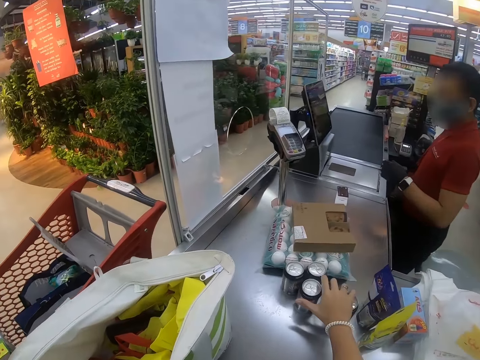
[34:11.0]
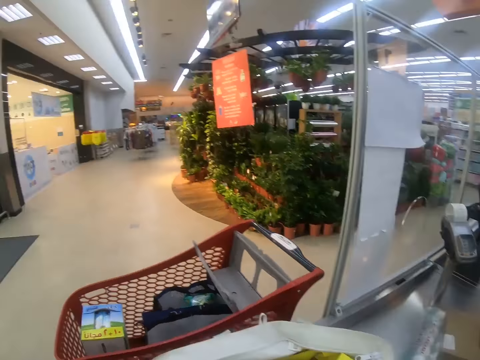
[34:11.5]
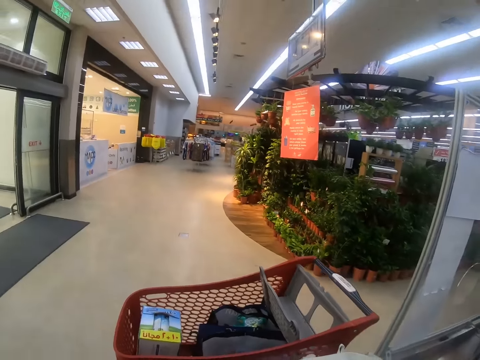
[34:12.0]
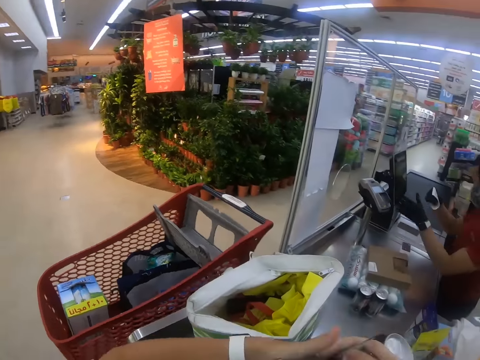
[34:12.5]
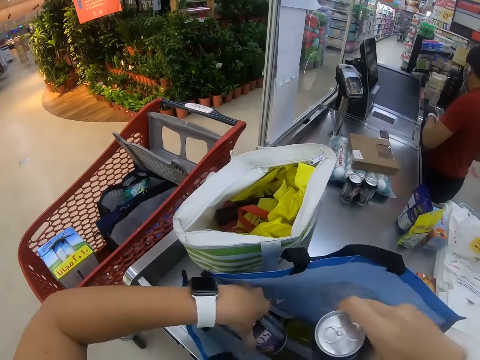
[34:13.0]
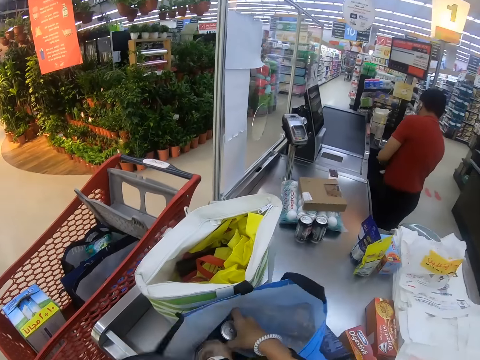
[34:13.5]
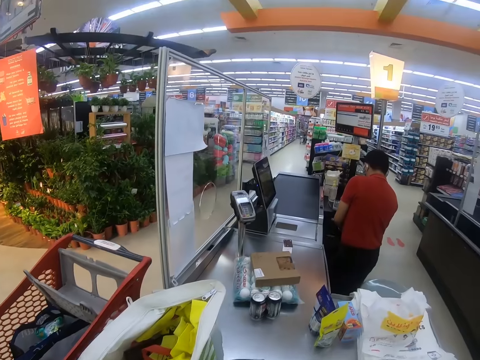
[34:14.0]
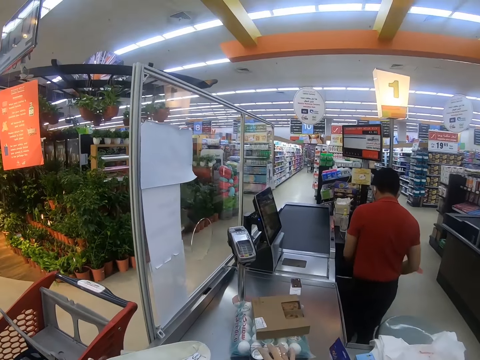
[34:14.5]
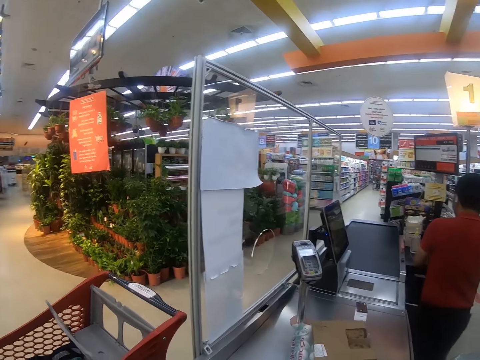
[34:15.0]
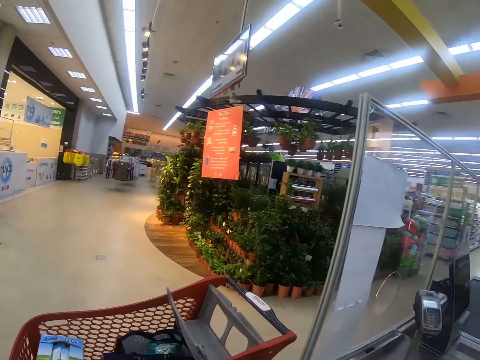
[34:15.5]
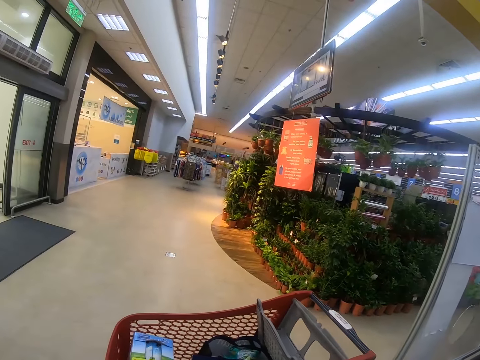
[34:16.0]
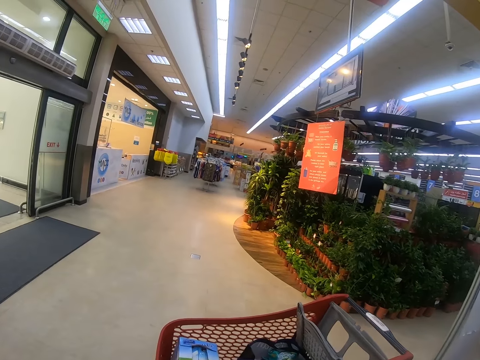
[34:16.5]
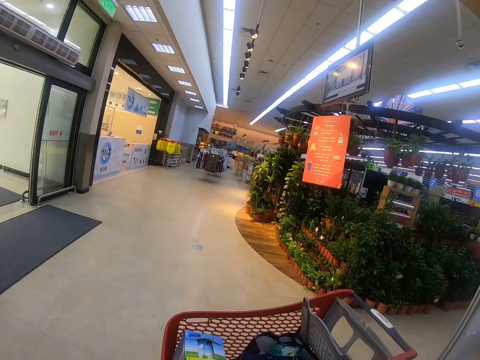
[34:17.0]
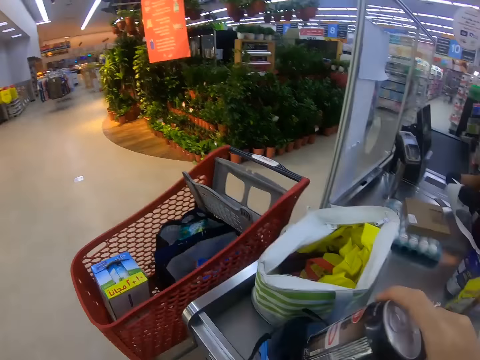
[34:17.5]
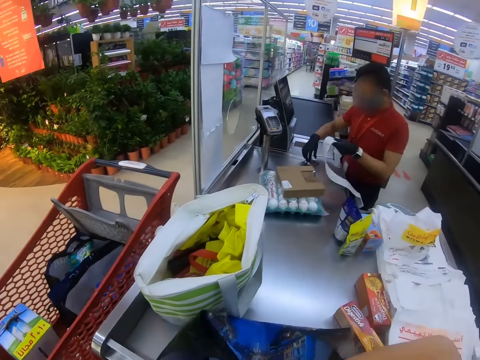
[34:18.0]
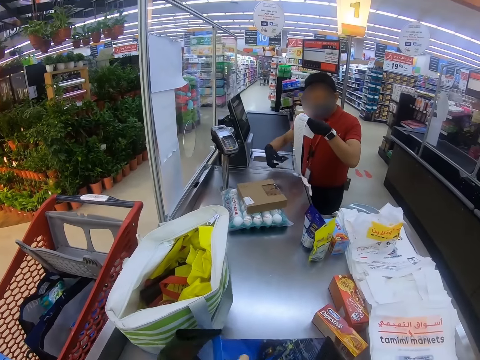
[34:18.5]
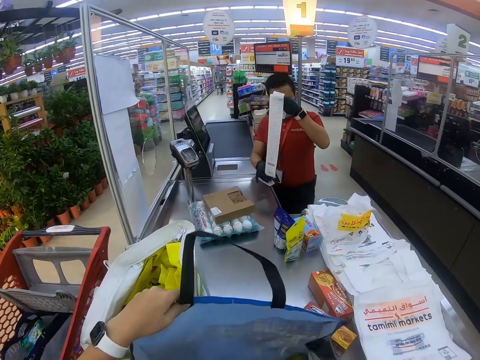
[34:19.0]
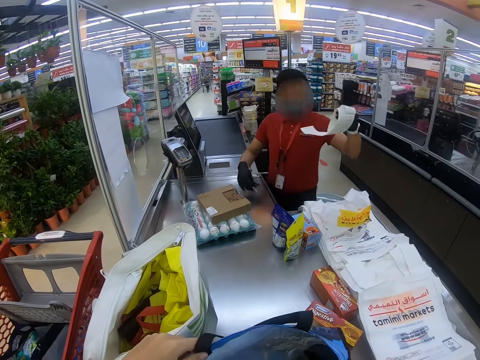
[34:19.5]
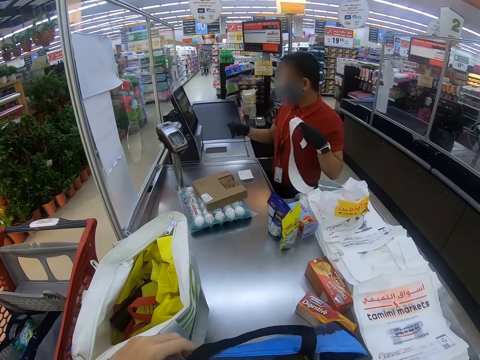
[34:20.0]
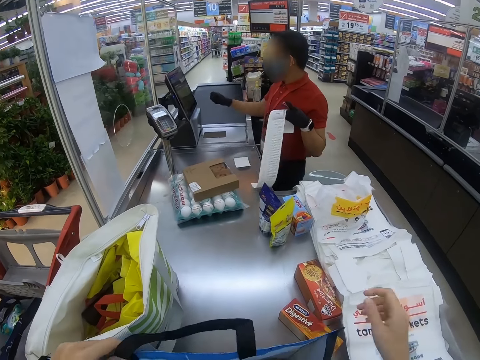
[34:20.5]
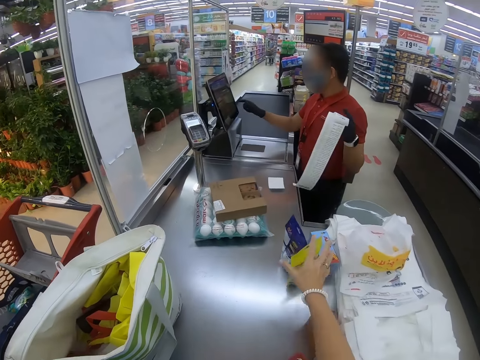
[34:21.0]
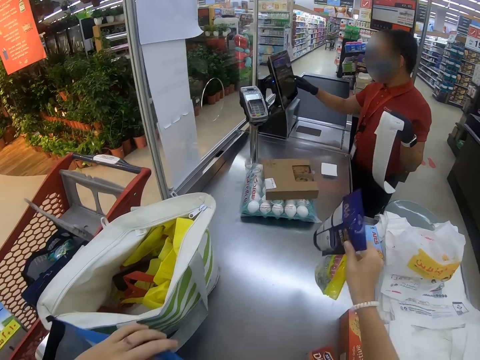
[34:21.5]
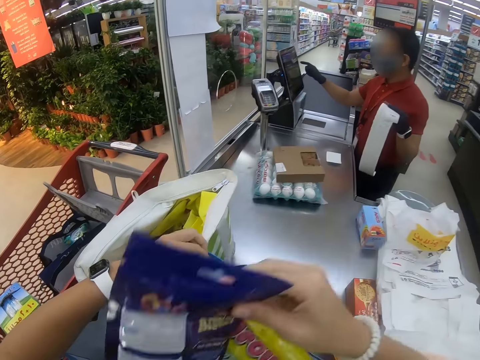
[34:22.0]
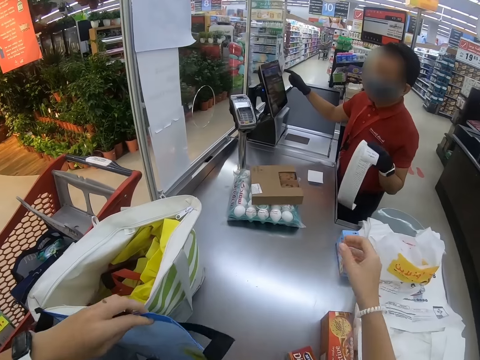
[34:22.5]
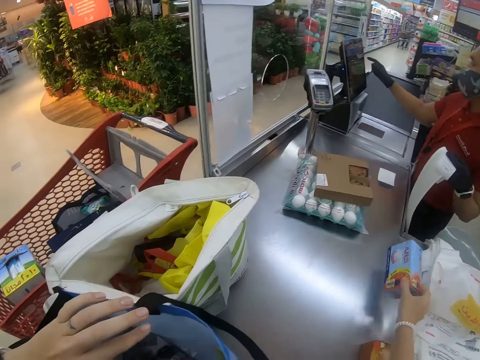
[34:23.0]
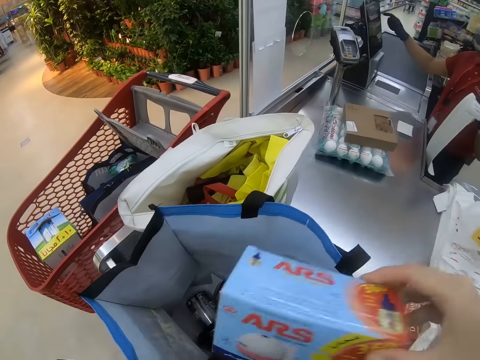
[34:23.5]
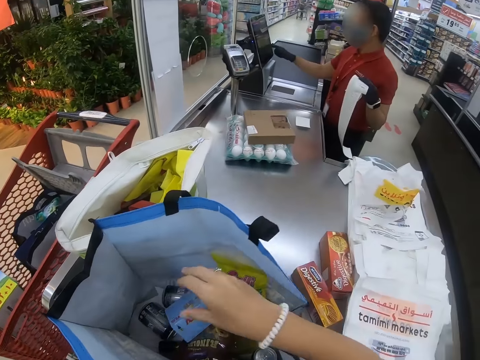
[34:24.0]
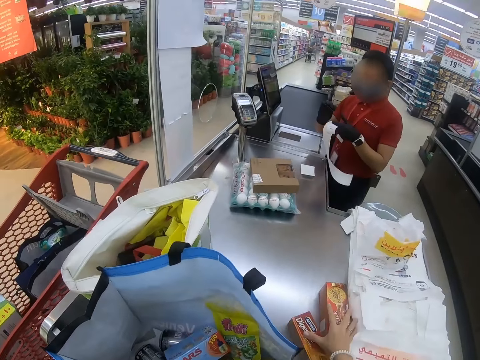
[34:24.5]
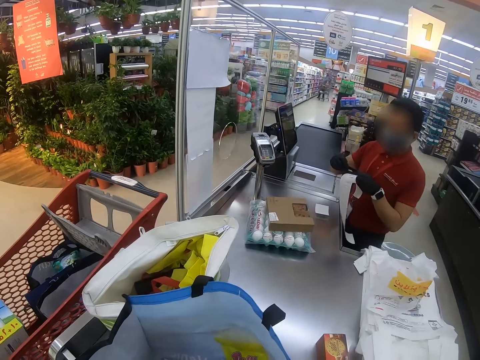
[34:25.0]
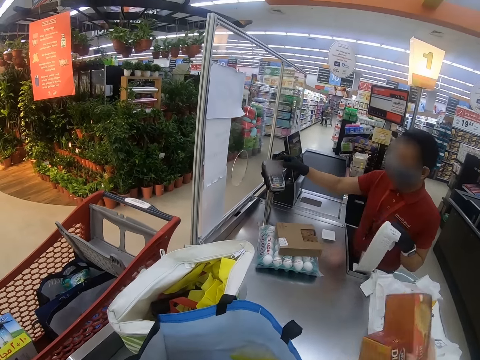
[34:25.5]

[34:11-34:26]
The camera wearer looks around. They pick up the cans from the counter top. They arrange the items in the bag. They place the cans in the shopping bag. They pick up the cans from the counter top. They look around. A man picks up the paper. The camera wearer places the cans in the shopping bag. The man cuts the paper. The man looks around. The man operates the computer. The camera wearer picks up the snacks or packets from the counter top. They place the snacks in the shopping bag. They pick up the packet from the counter top. They put the packet in the shopping bag. They pick up the packets from the counter top.

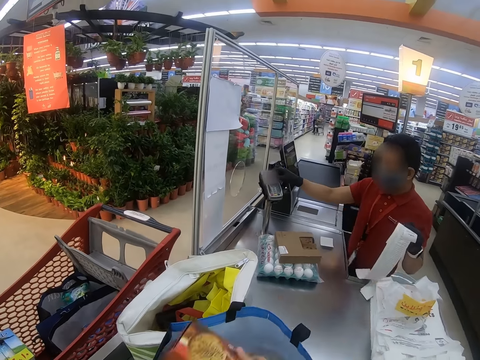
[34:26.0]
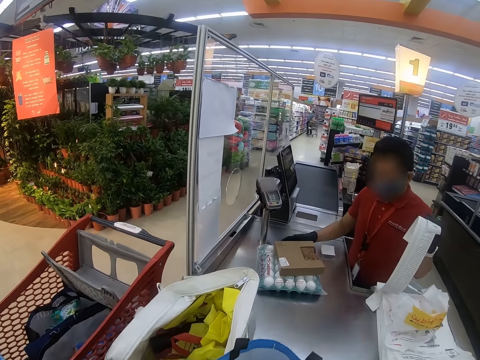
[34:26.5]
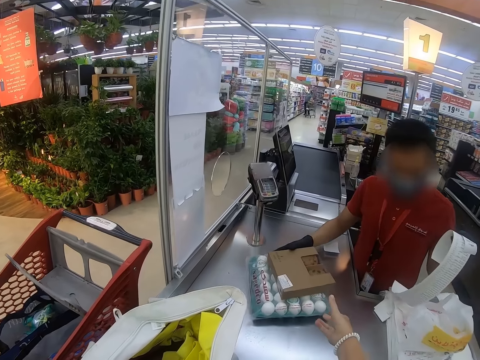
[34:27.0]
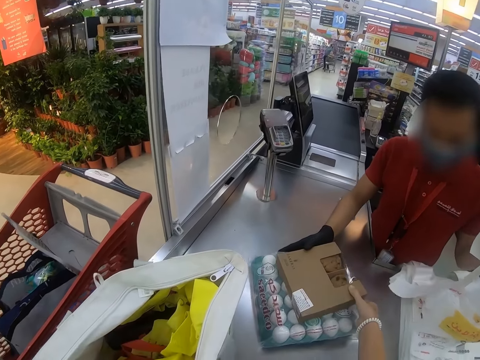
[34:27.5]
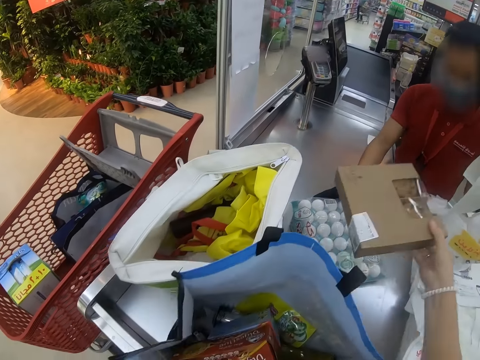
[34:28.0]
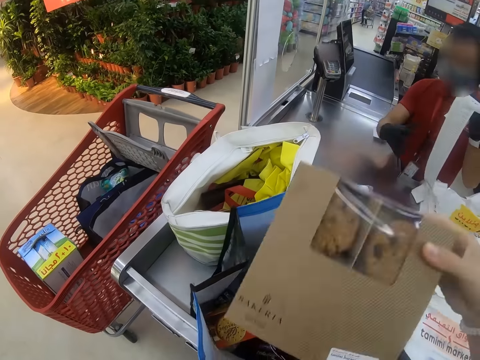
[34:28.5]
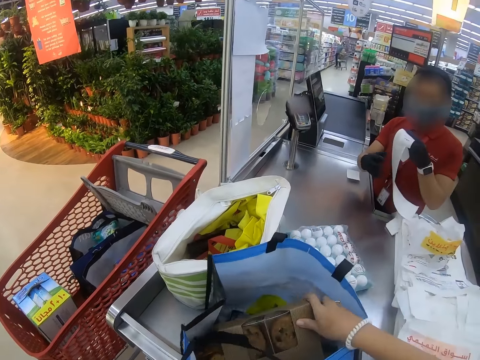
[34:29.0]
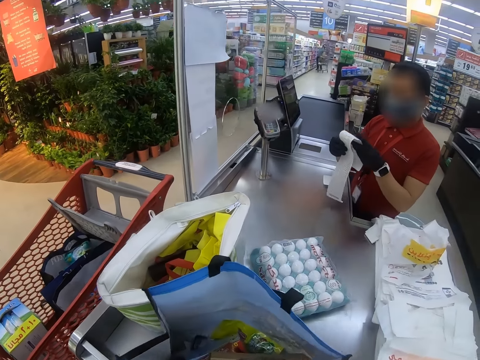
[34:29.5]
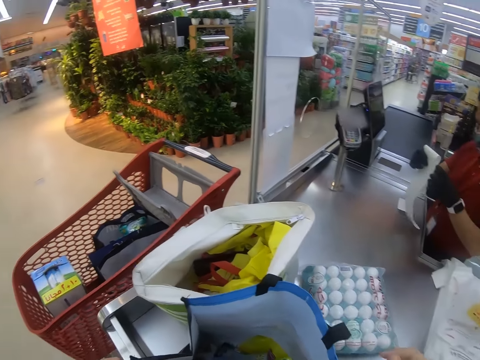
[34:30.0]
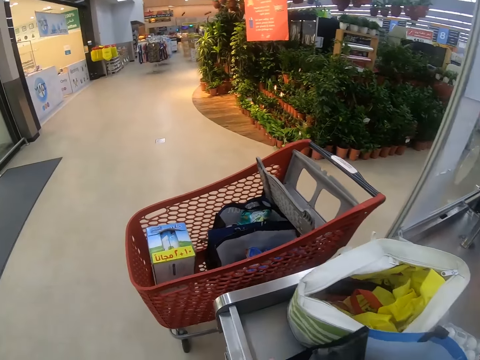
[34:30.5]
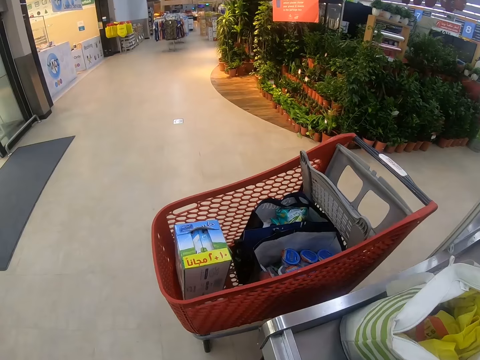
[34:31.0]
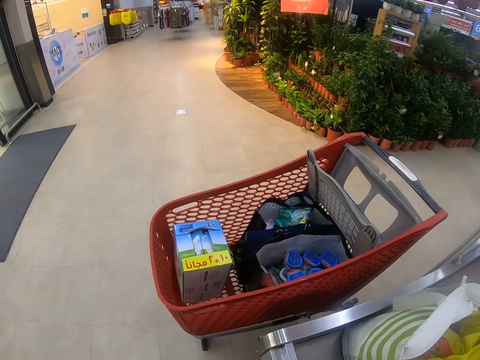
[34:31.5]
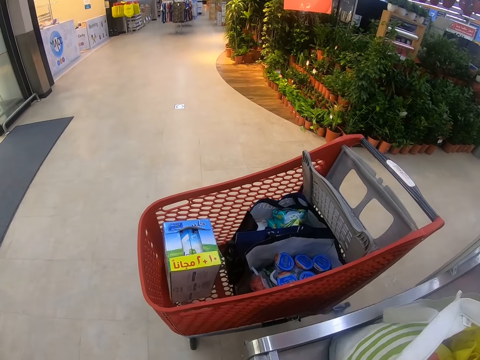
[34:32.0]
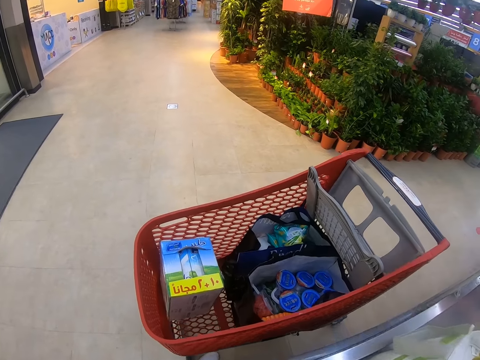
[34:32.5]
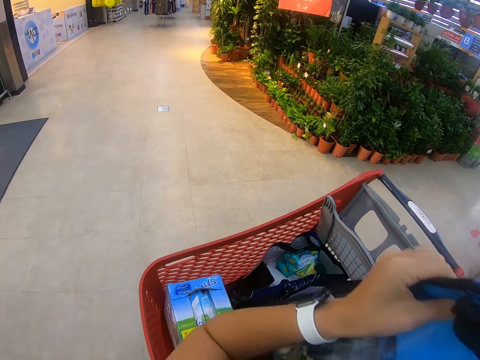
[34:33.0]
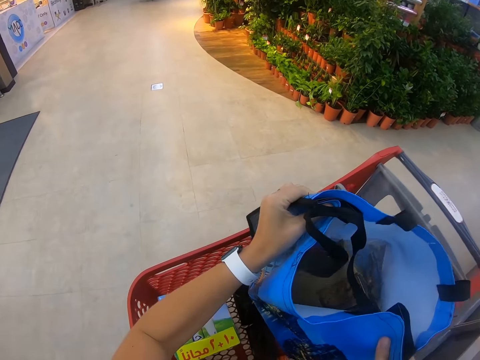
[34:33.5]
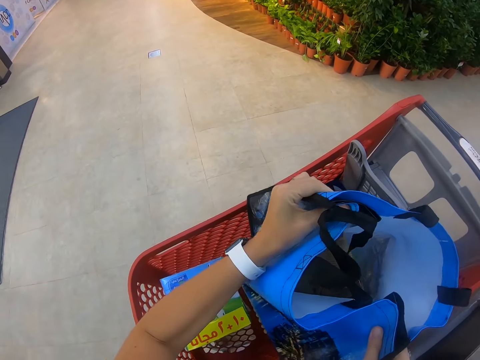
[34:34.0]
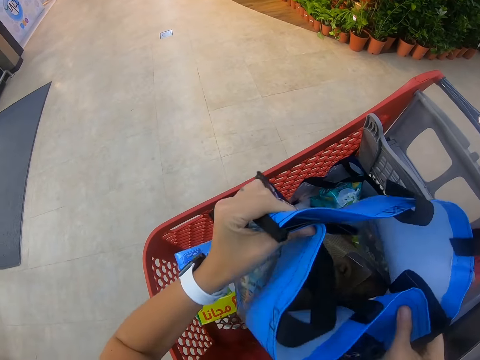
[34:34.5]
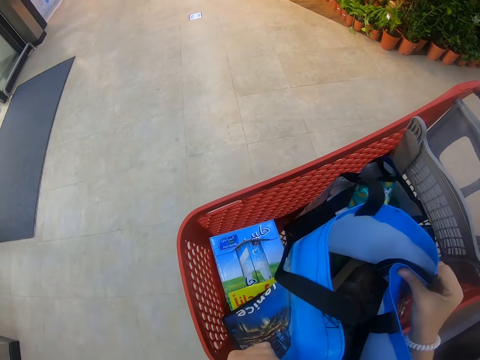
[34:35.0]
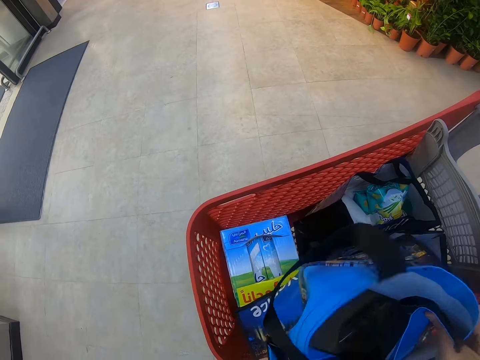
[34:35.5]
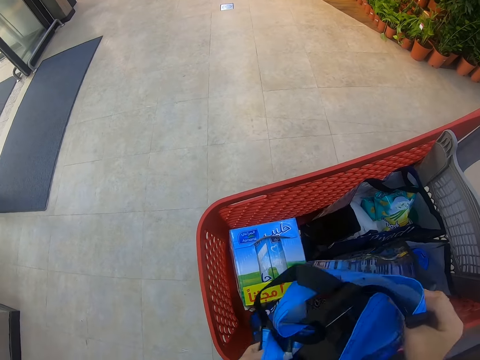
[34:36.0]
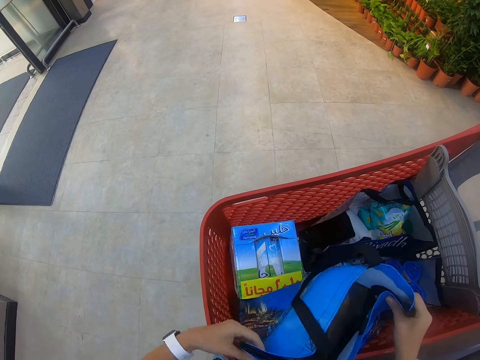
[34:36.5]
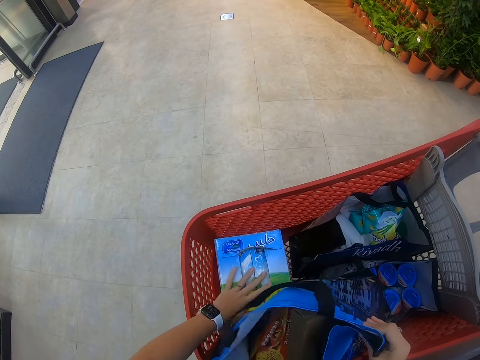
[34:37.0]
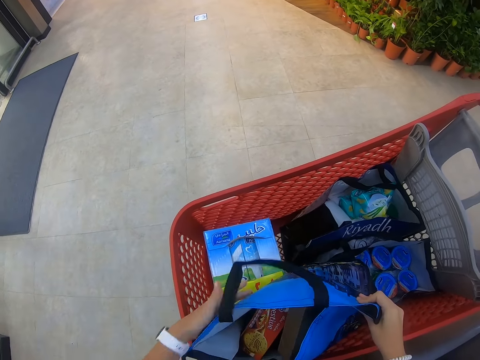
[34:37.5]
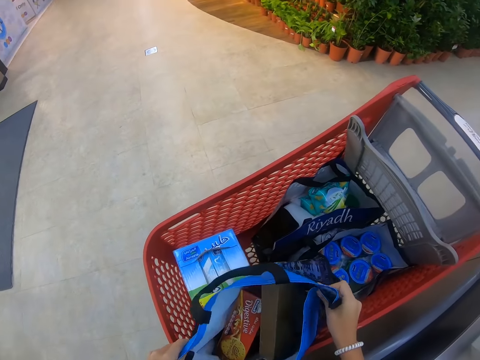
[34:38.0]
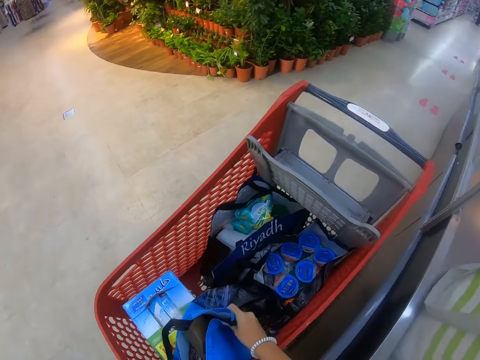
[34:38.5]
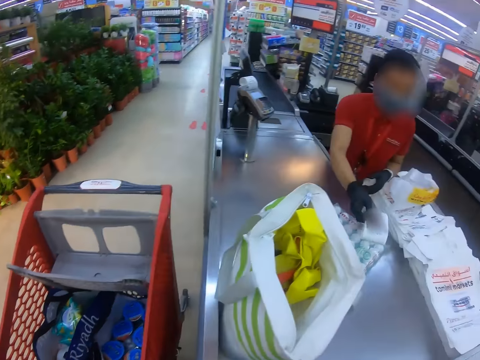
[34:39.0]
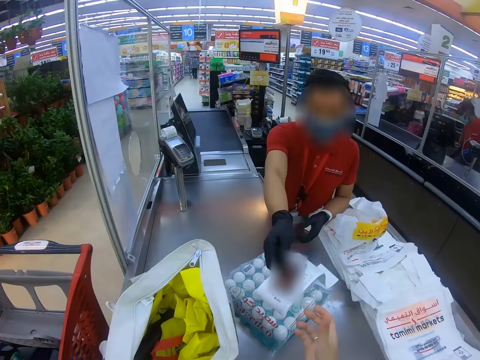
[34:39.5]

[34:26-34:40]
The camera wearer puts the packets in the bag. A man moves the containers. The man pushes a tray of eggs towards the camera wearer. The camera wearer picks a box of cookies from the counter top. They place the box of cookies in the shopping bag. The man looks at the receipt. The camera wearer lifts the bag and places the shopping bag in the trolley. They look around. The man passes the receipt to the camera wearer.
